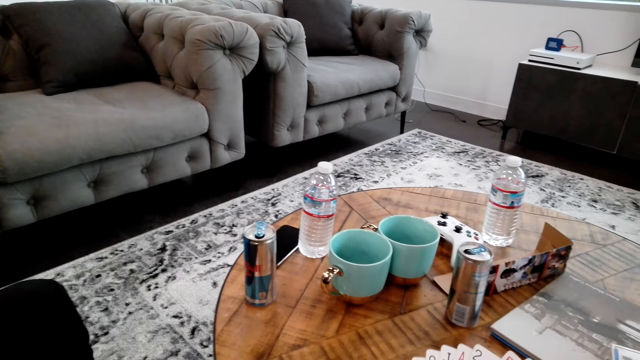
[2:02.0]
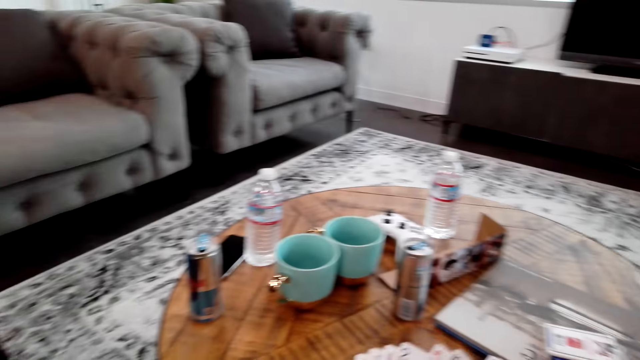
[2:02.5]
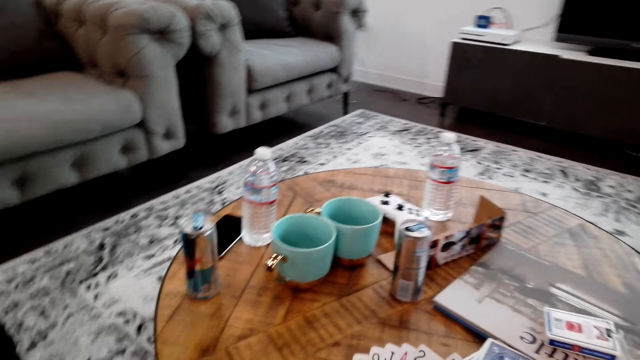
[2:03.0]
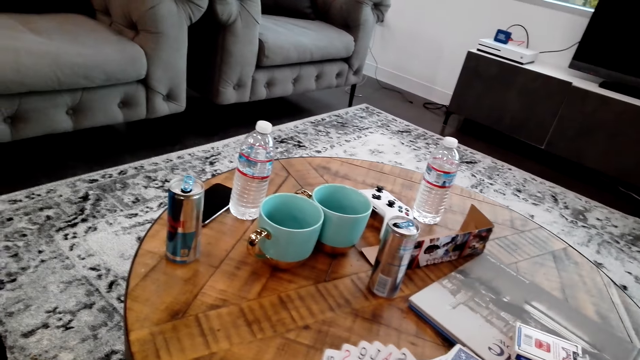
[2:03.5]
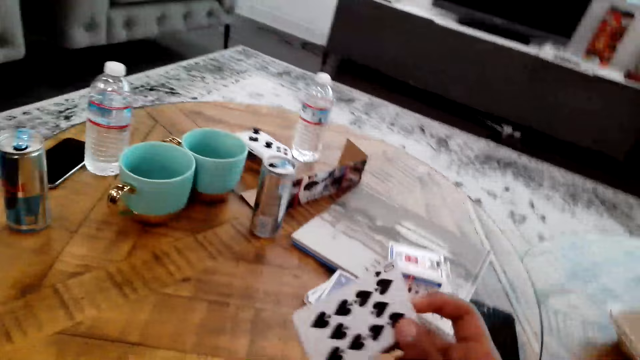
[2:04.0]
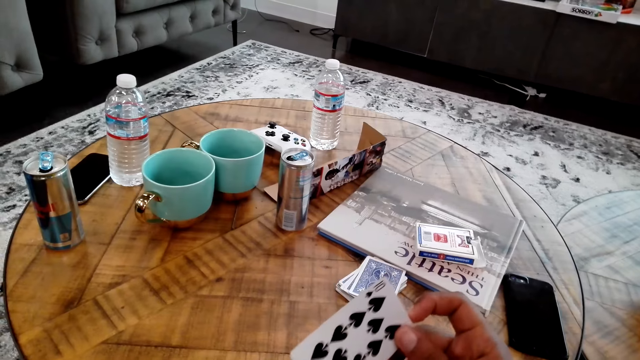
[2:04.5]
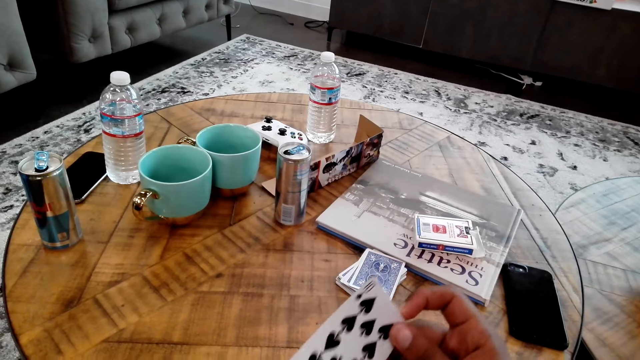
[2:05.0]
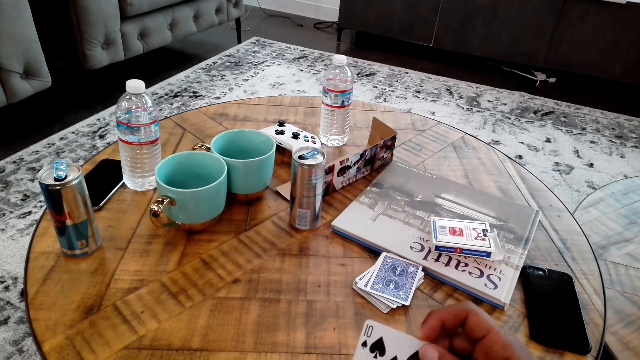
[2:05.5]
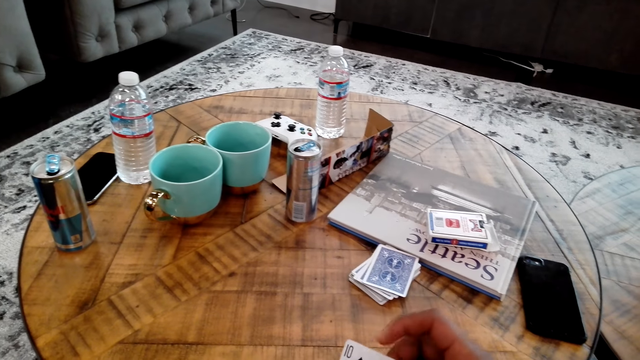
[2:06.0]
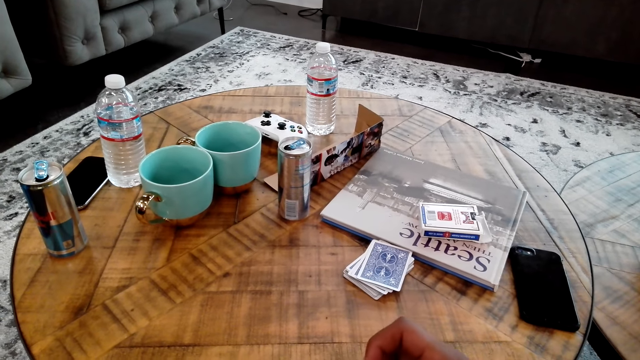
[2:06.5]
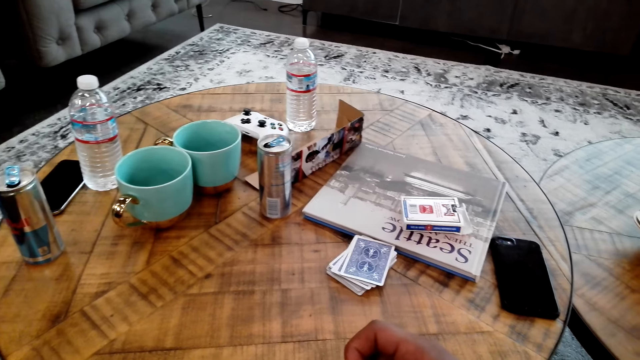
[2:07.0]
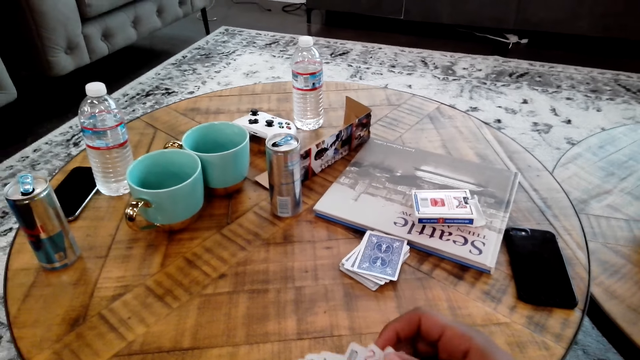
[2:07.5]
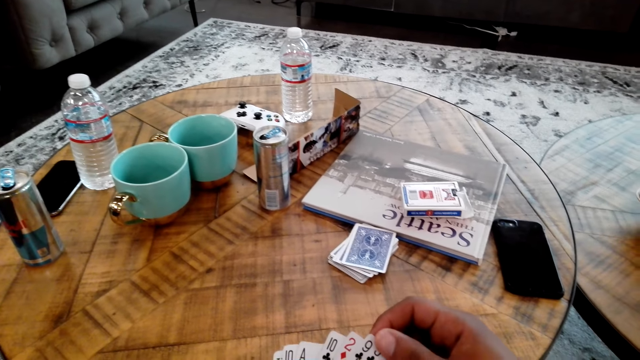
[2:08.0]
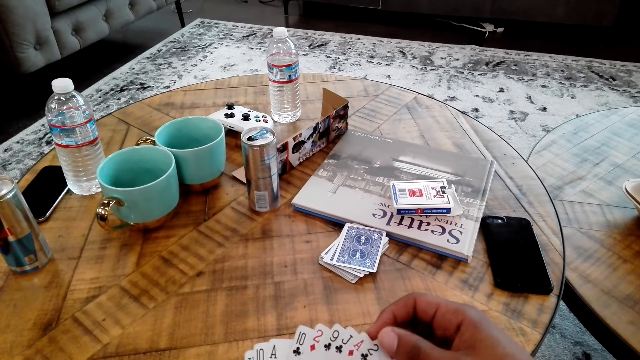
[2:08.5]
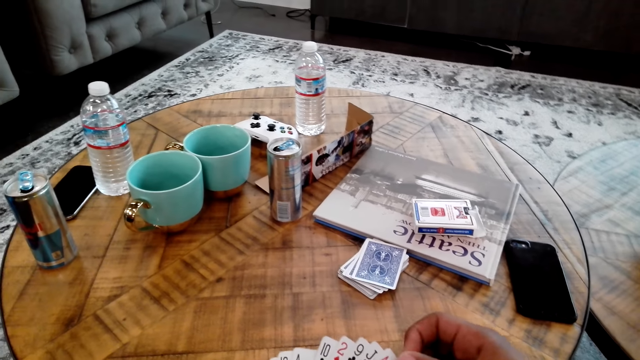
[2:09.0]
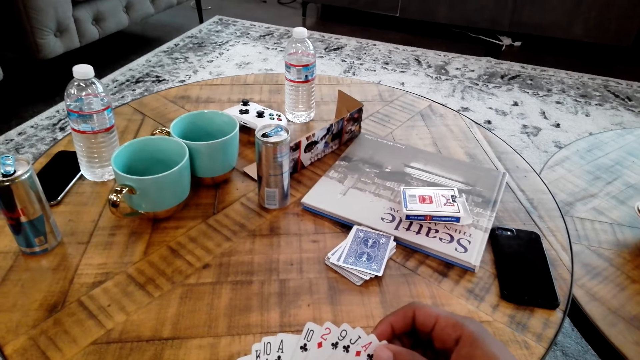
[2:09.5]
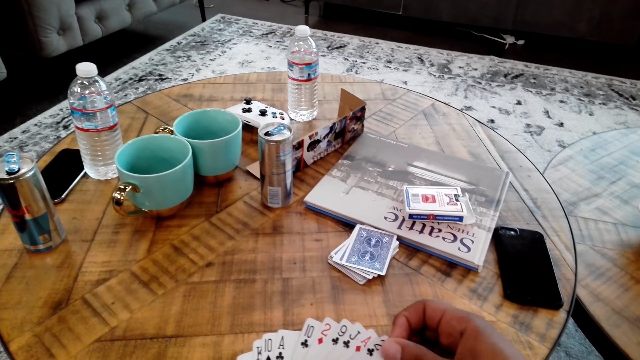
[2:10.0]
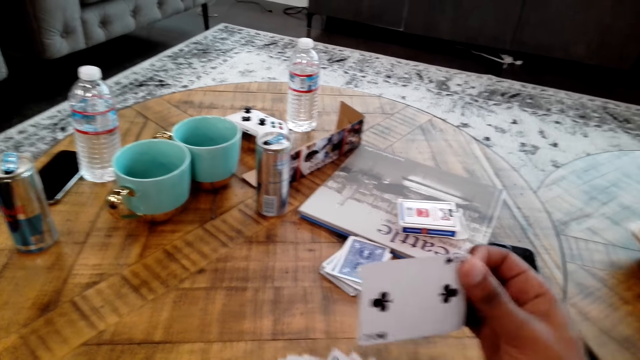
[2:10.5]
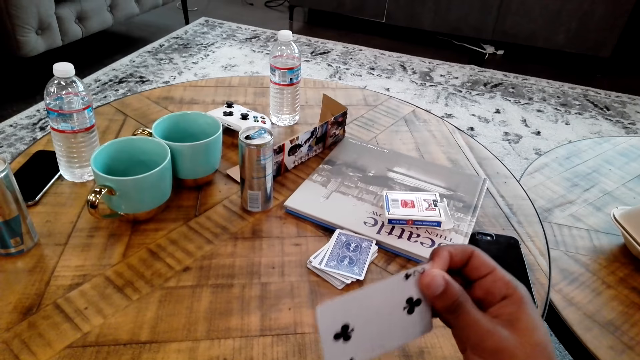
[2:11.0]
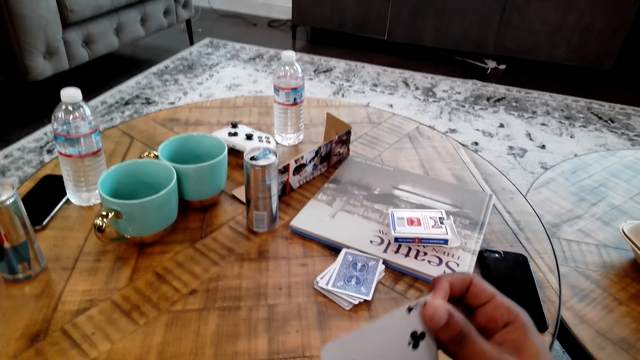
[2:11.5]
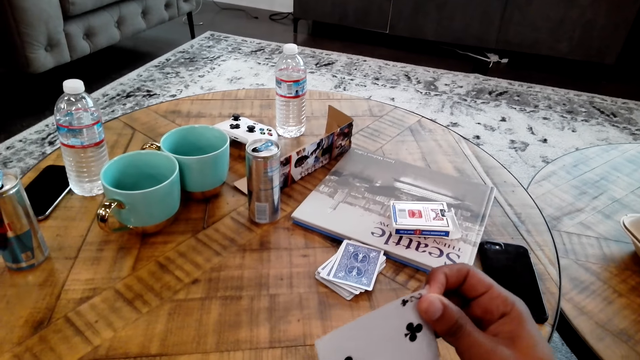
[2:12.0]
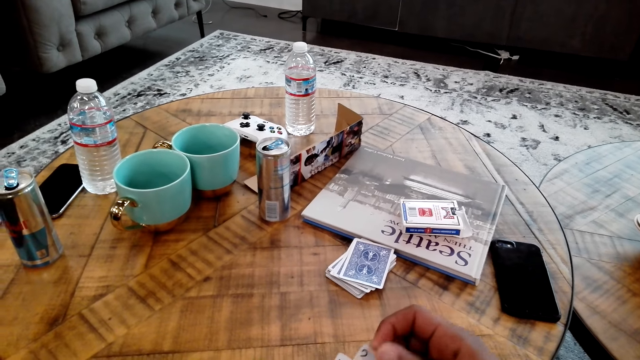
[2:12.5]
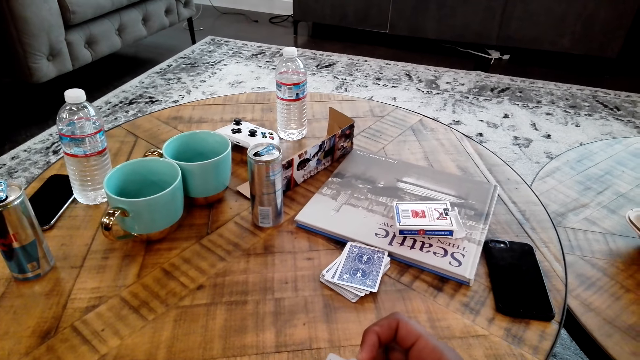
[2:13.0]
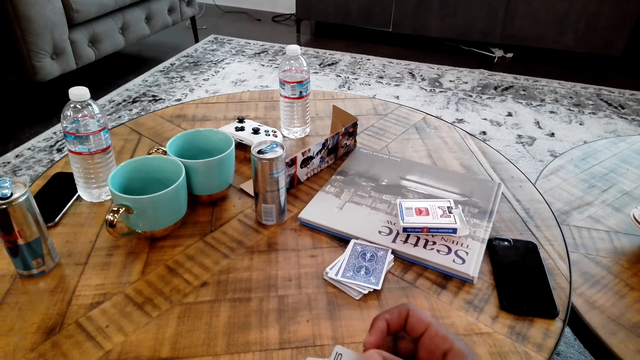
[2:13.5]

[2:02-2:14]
The camera wearer moves a card. They move the card again.

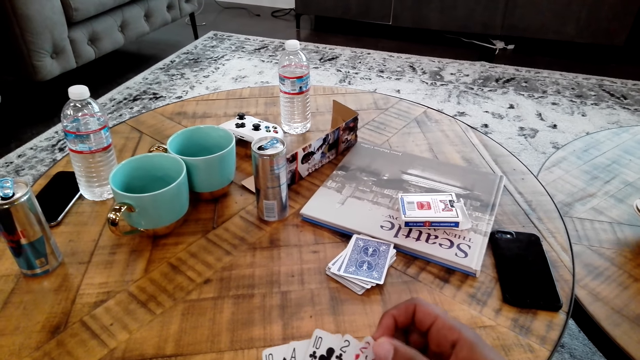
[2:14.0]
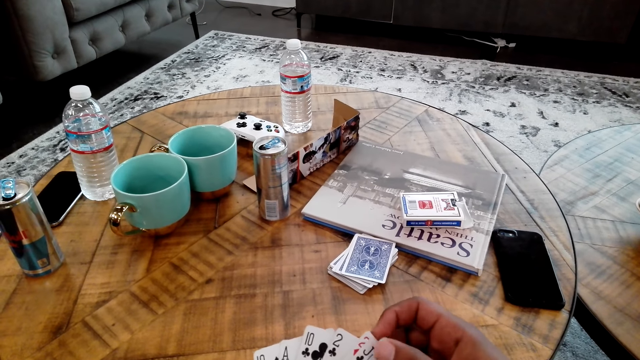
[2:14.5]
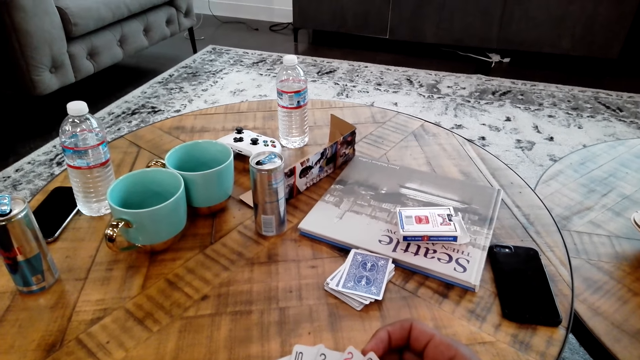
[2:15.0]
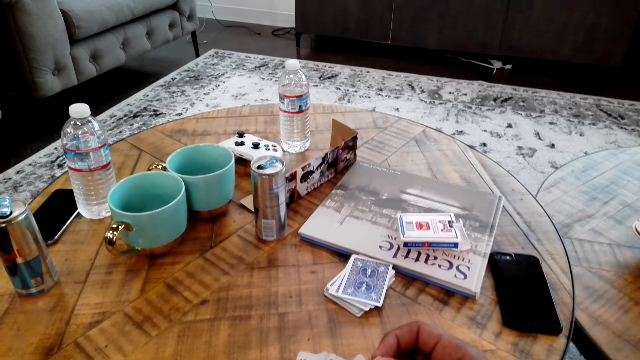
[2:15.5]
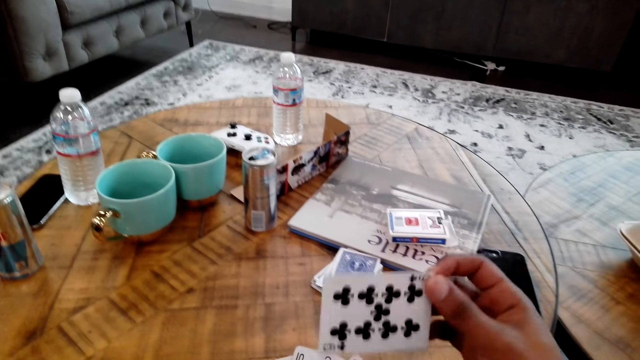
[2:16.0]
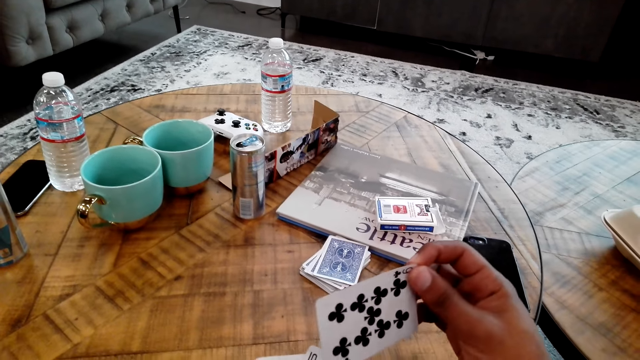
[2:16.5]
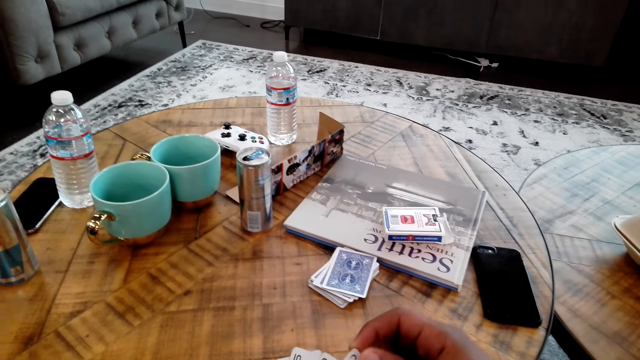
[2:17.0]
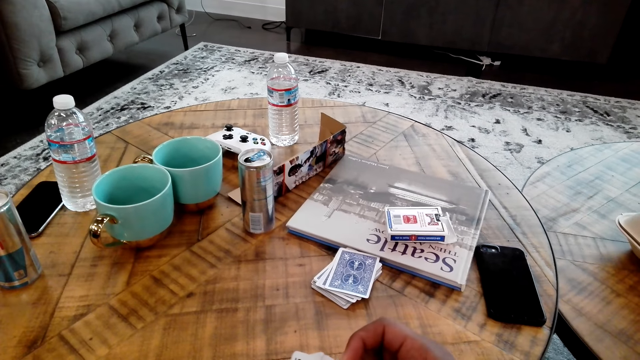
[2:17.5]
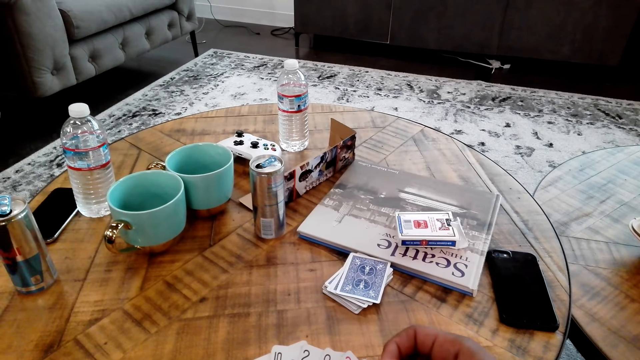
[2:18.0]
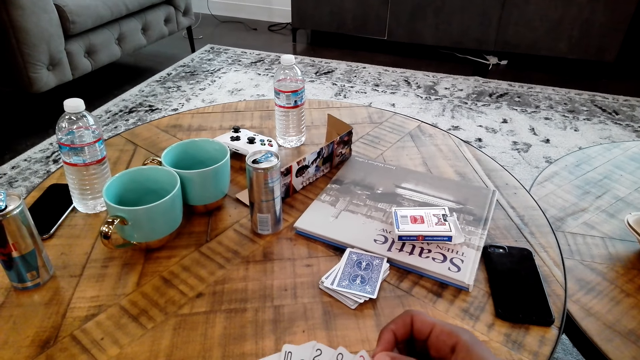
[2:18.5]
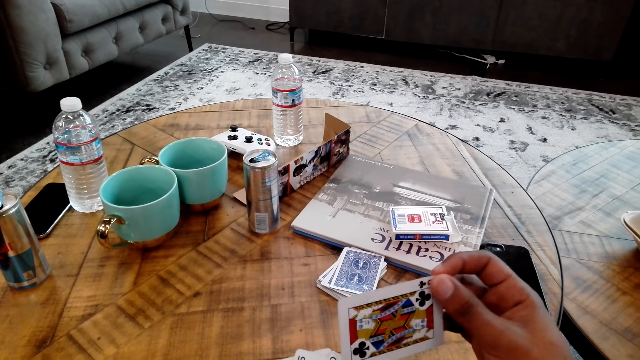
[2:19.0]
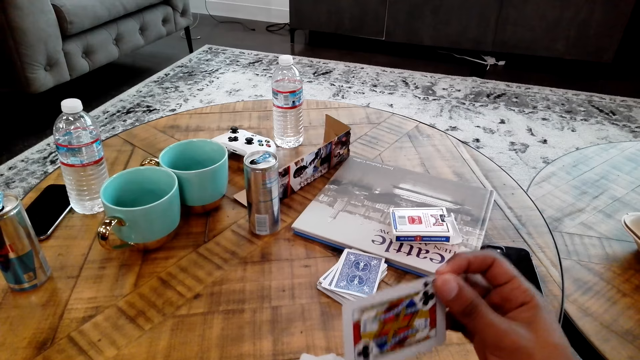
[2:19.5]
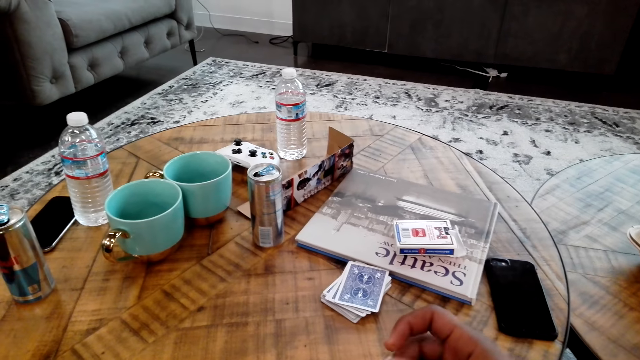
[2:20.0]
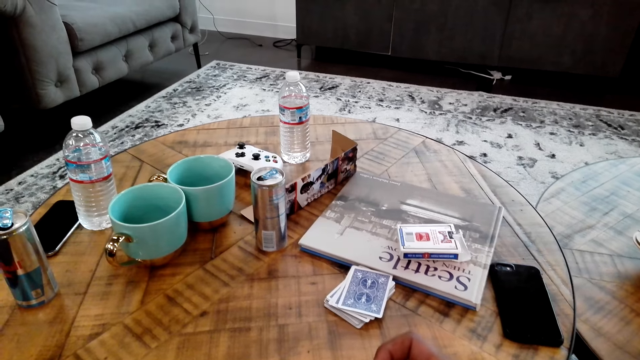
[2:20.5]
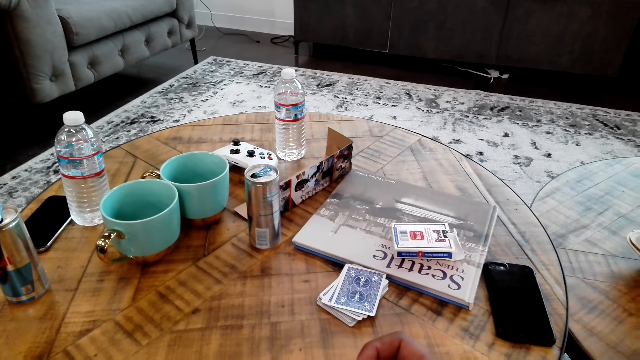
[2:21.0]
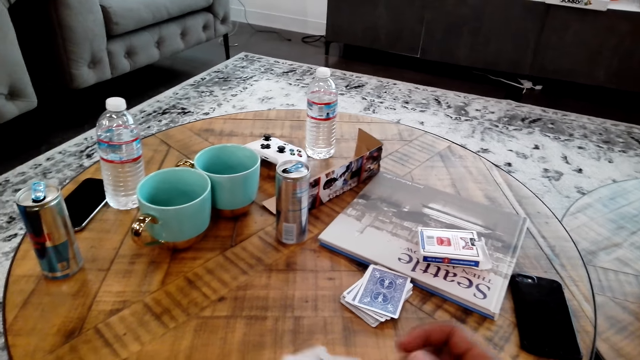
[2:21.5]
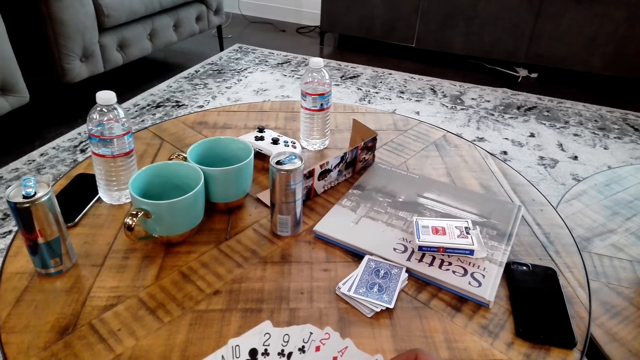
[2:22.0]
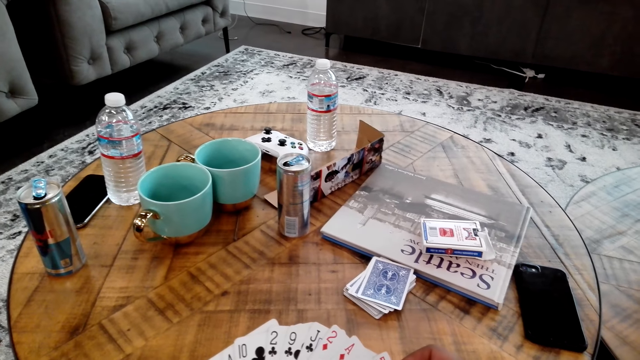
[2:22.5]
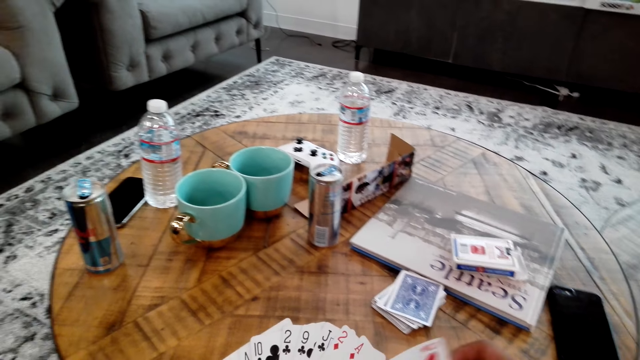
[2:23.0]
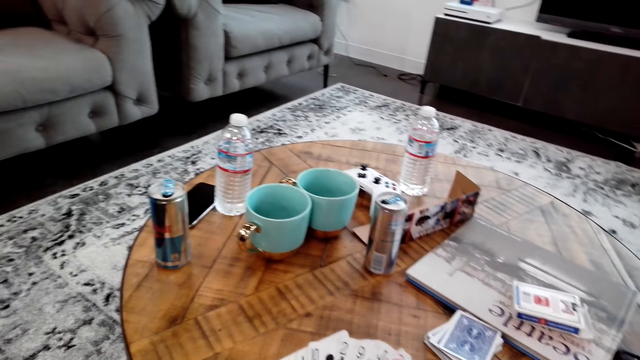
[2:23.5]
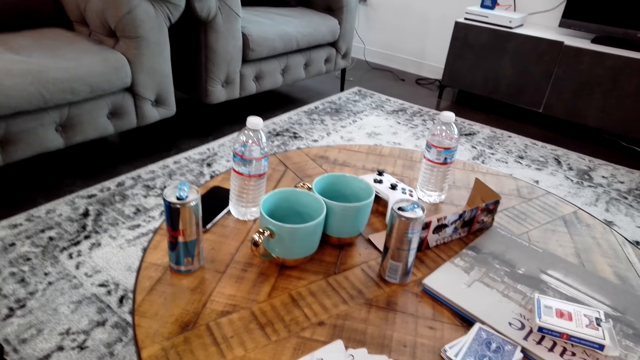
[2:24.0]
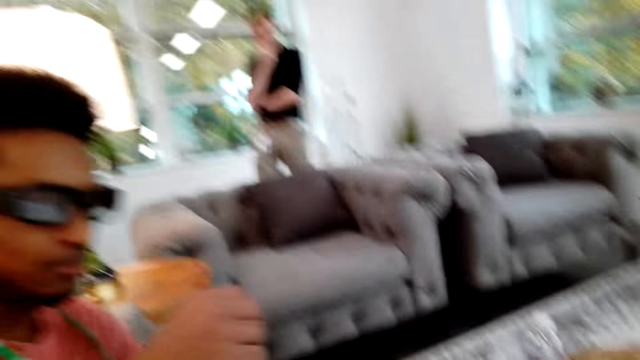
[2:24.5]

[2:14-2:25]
The camera wearer moves cards in the hands.
